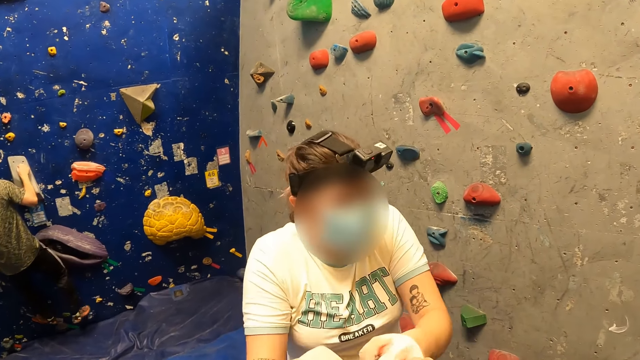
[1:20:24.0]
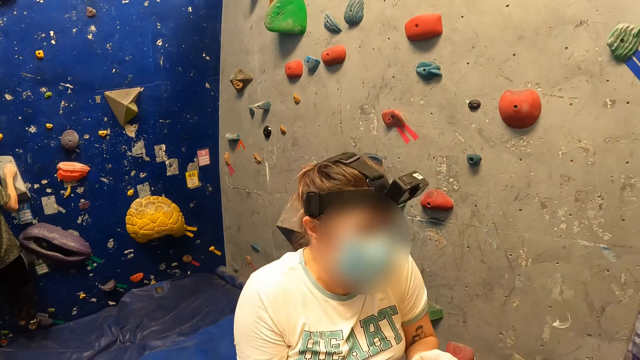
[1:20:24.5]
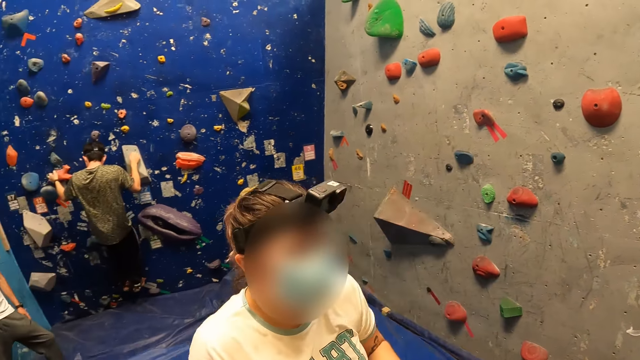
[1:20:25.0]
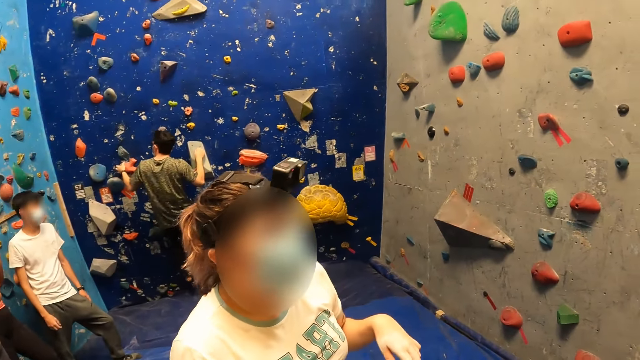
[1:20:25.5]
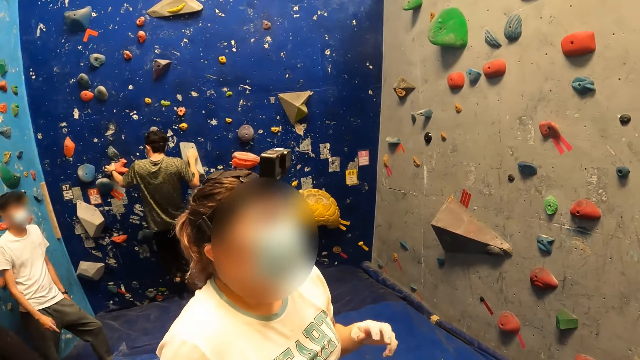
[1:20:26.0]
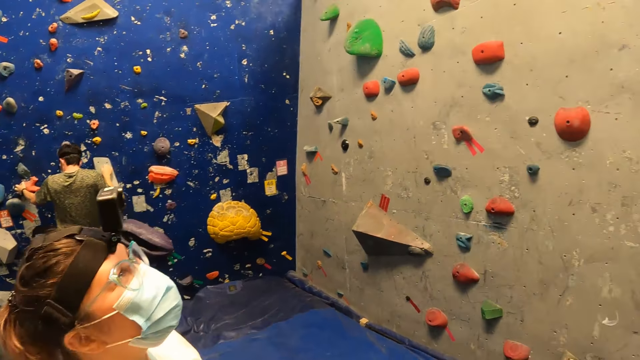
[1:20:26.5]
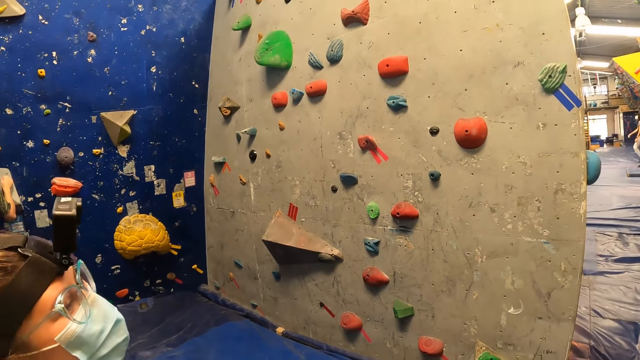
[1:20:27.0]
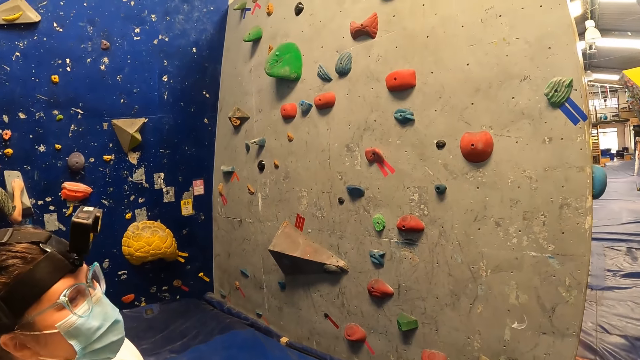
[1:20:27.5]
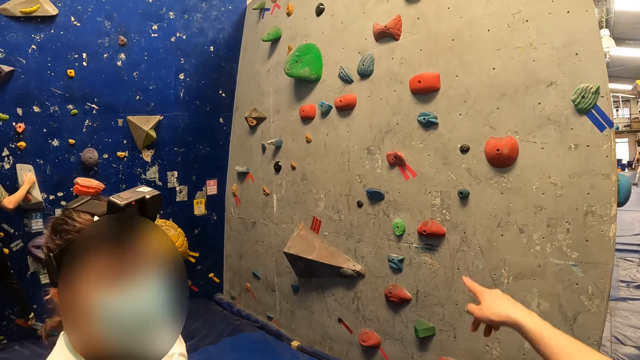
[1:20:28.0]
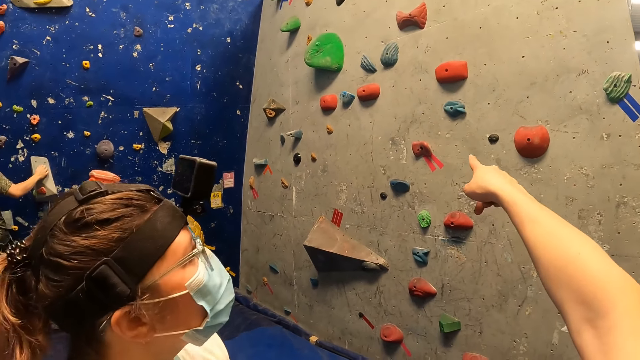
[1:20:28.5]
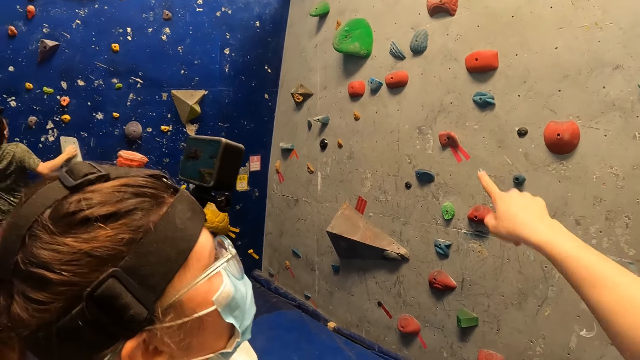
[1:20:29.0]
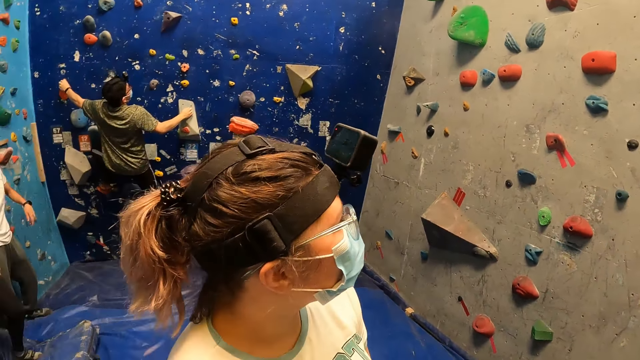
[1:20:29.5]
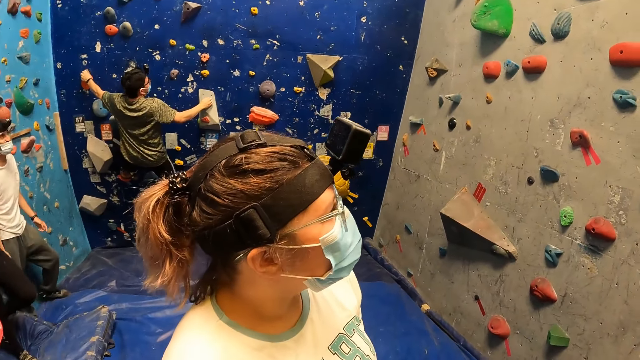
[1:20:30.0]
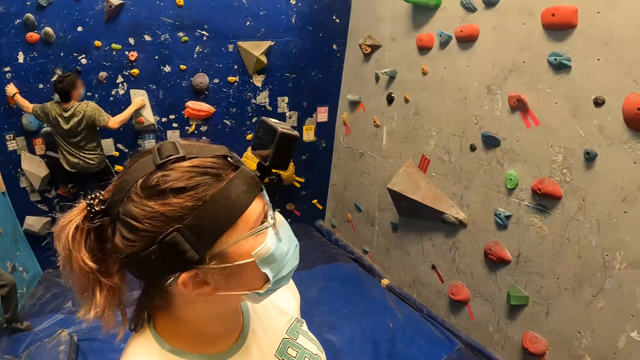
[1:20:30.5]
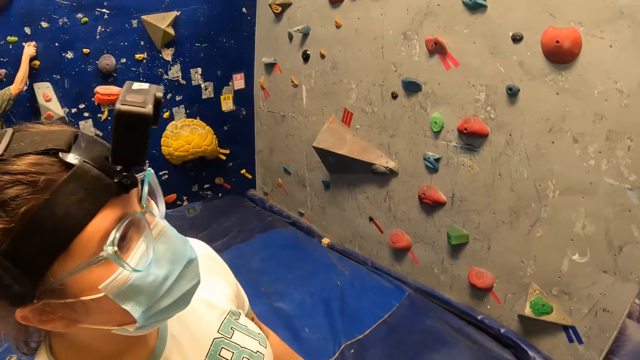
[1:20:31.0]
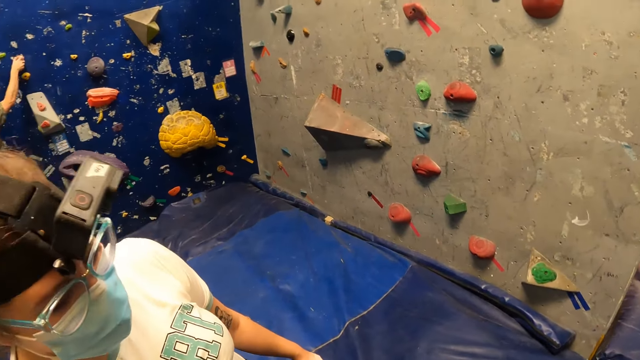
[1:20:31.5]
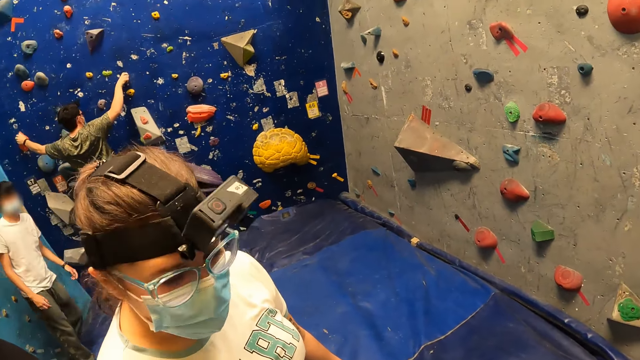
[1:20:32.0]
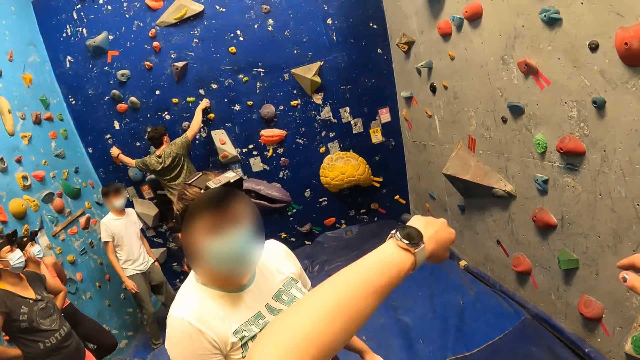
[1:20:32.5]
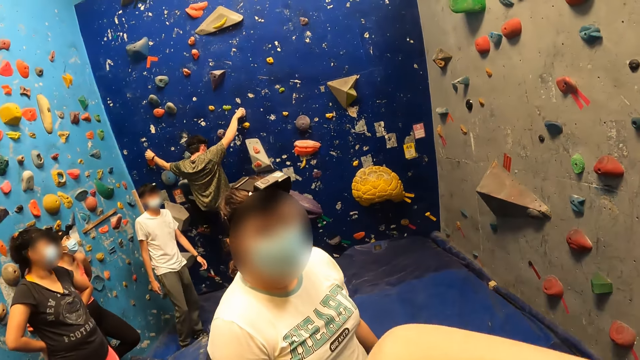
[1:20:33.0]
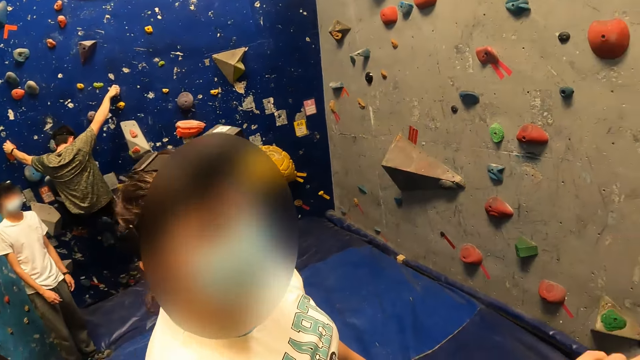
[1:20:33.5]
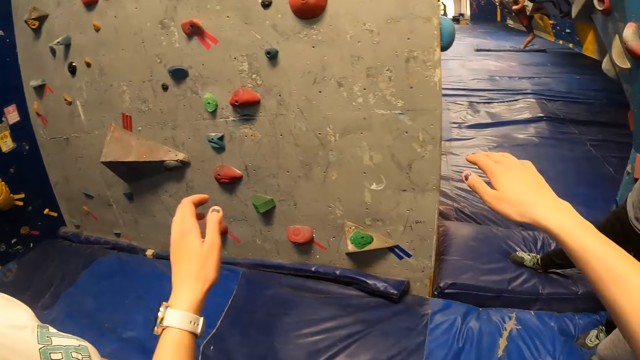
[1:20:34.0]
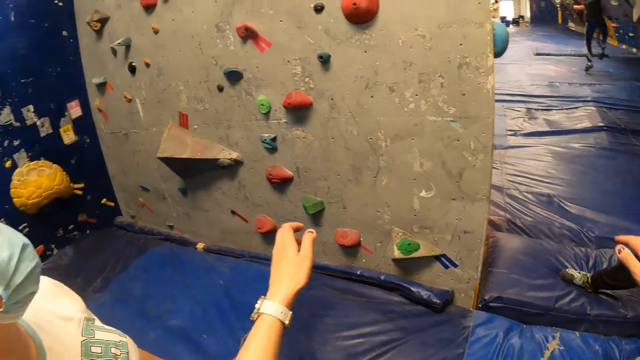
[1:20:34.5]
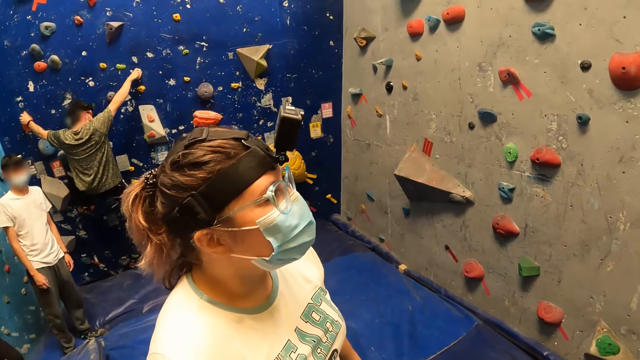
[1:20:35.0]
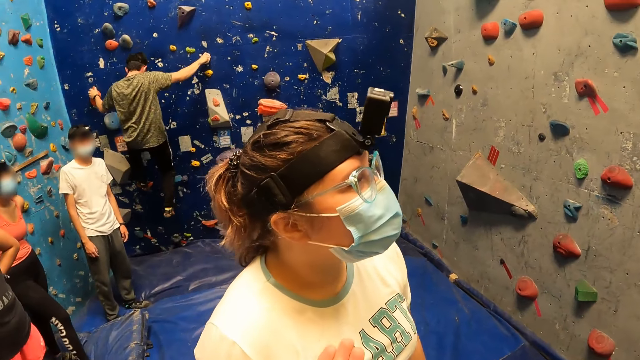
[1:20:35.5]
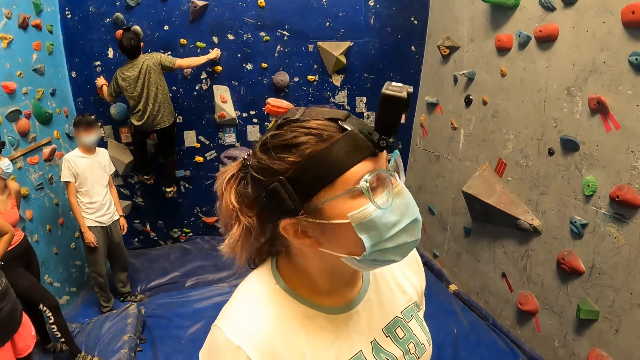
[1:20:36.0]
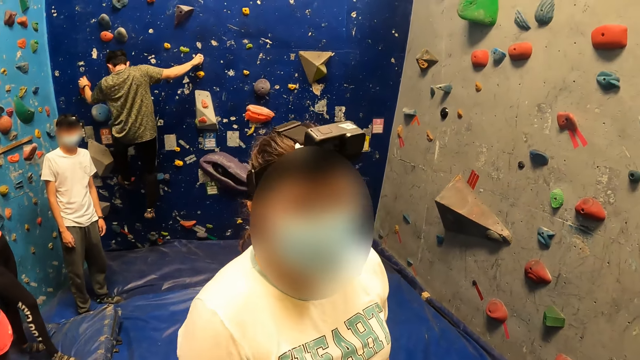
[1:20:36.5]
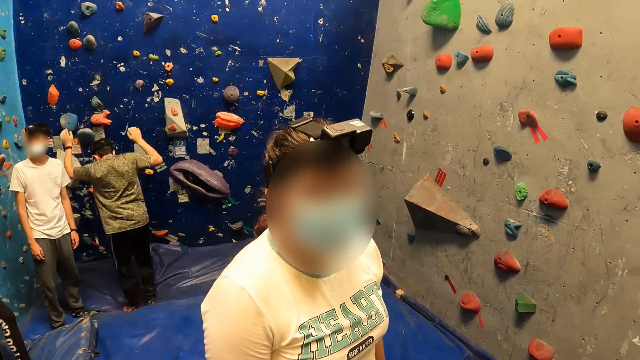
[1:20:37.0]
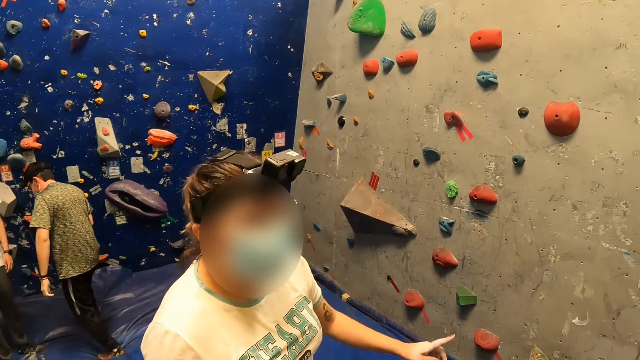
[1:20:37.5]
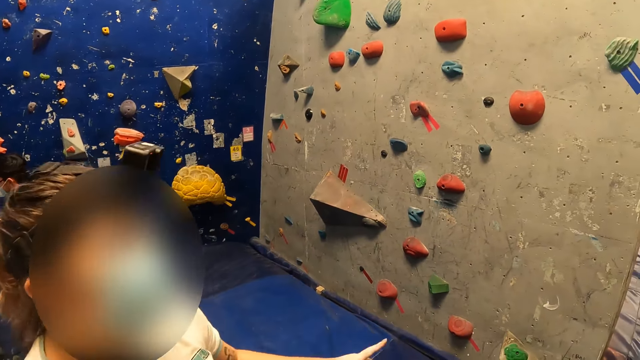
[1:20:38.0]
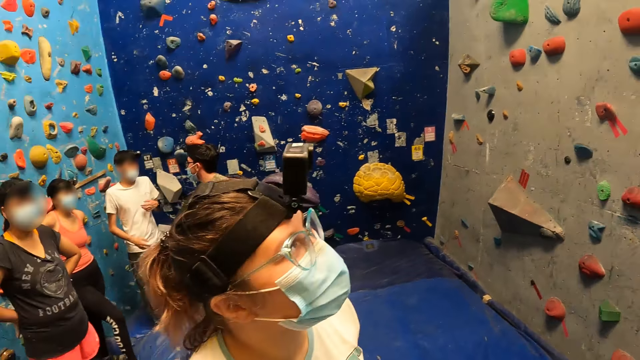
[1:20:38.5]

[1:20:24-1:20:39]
The camera wearer fist-bumps a woman. She interacts with the woman. She greets the woman. She points at the rock climbing wall with her right hand. She raises a hand. She interacts with the woman.

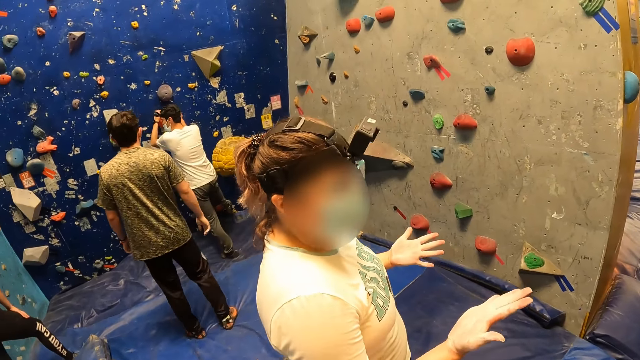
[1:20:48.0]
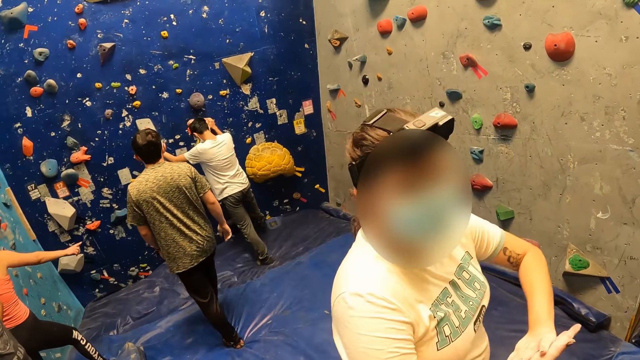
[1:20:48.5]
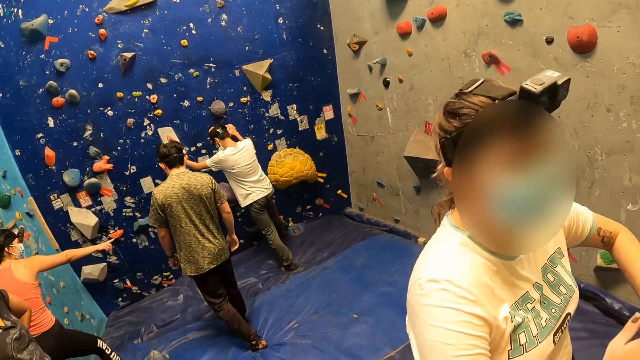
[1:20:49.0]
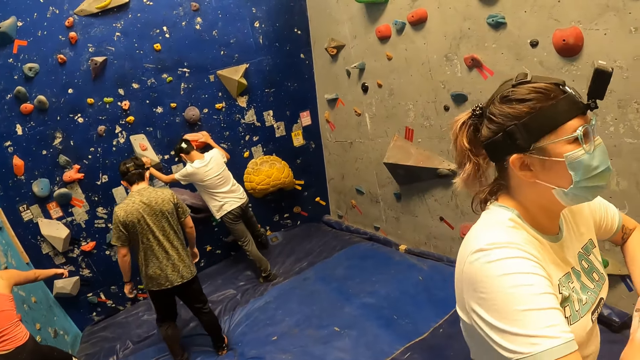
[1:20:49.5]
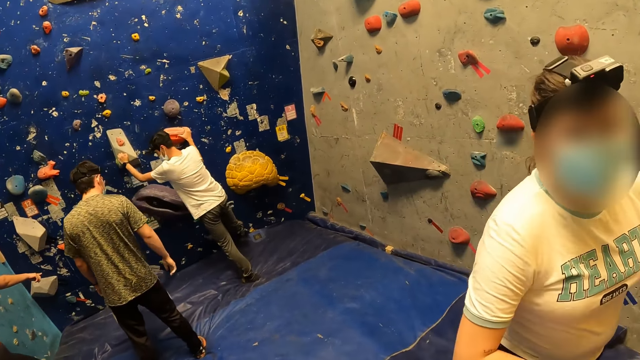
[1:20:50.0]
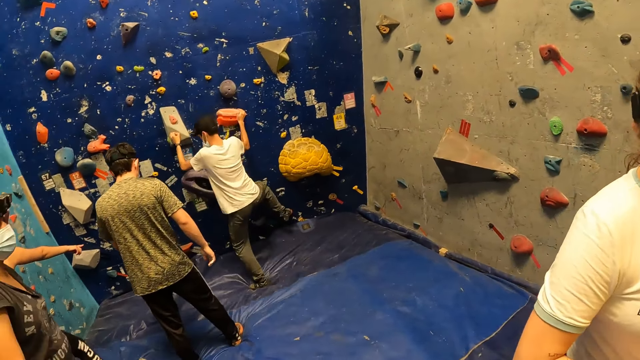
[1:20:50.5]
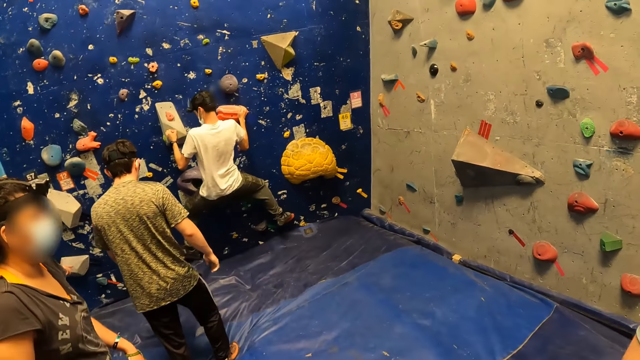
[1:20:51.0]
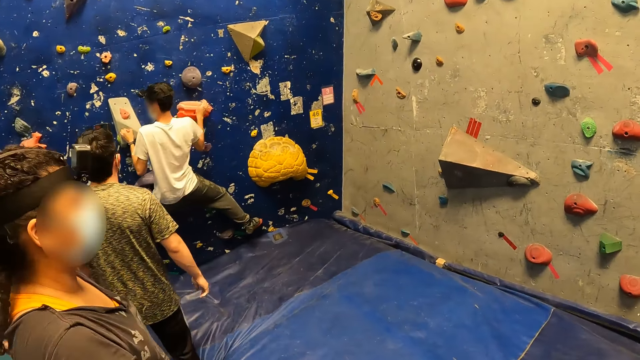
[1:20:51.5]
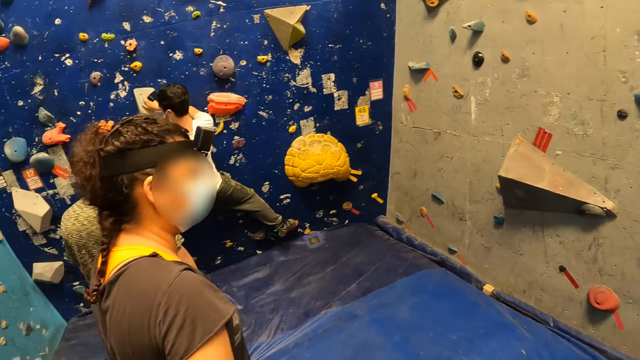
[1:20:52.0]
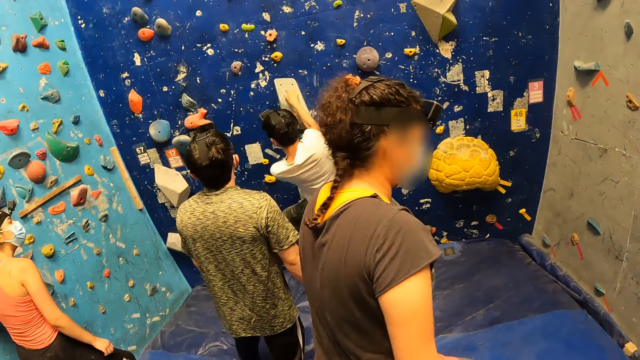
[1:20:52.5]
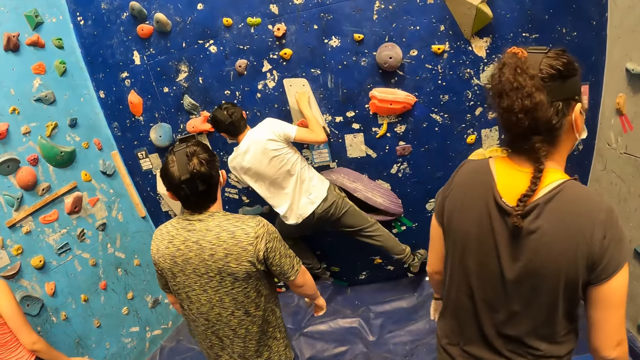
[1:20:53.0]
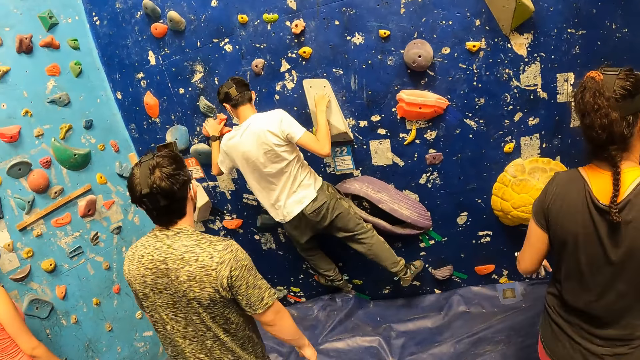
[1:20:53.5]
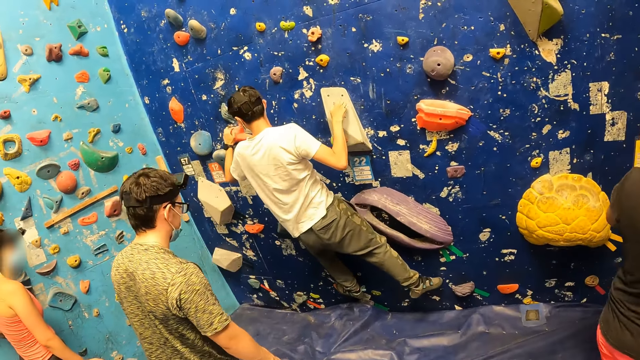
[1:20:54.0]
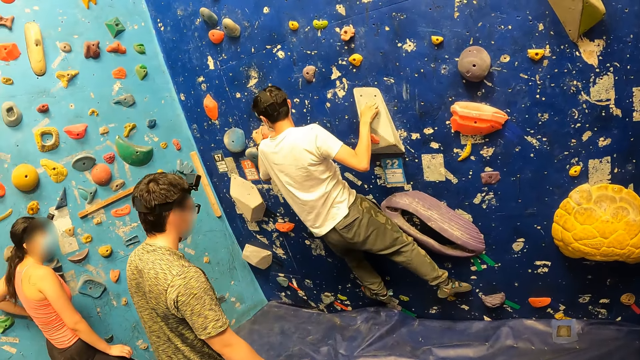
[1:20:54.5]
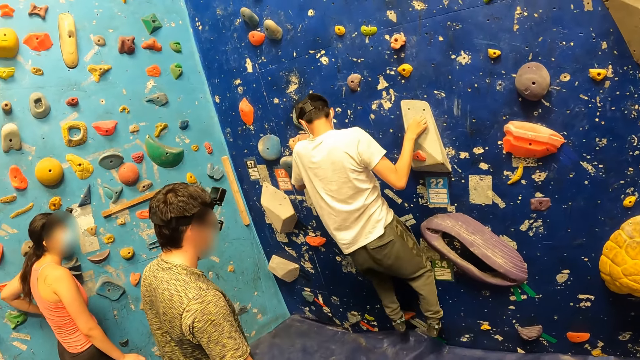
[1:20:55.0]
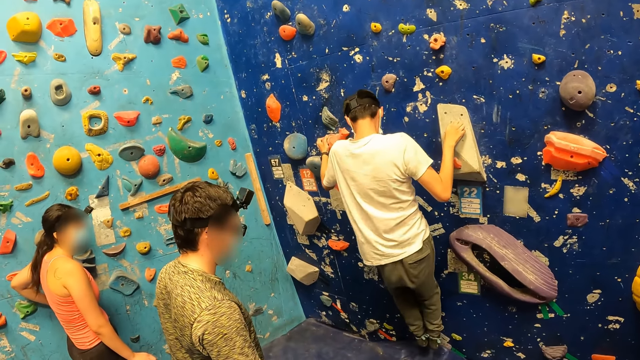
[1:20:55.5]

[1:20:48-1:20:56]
The camera wearer looks around. They move towards a man.
